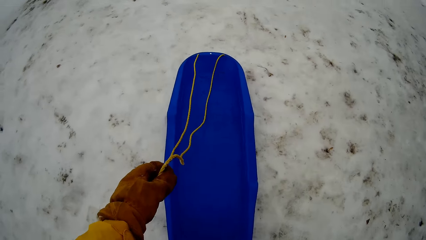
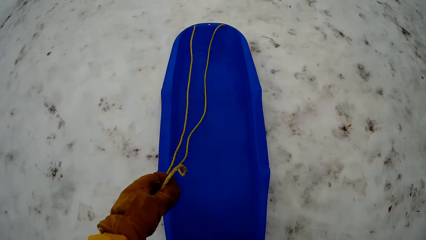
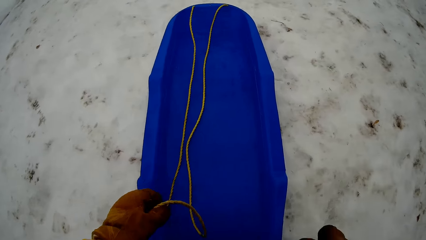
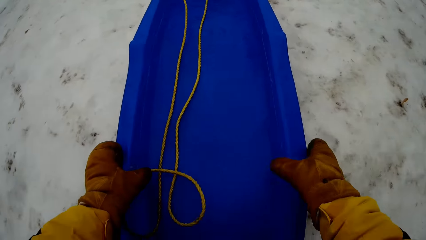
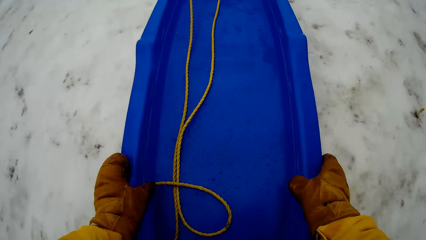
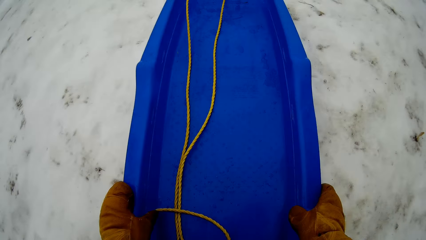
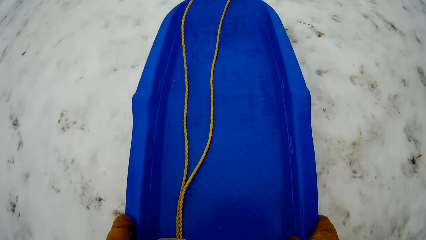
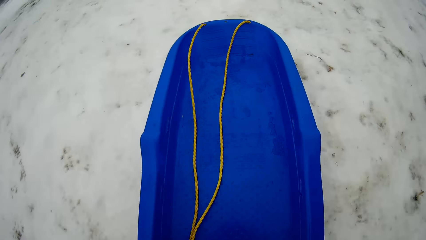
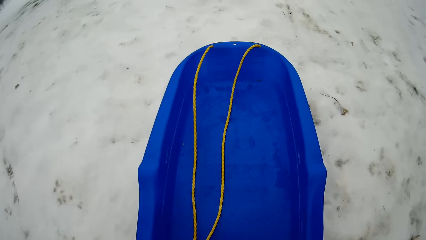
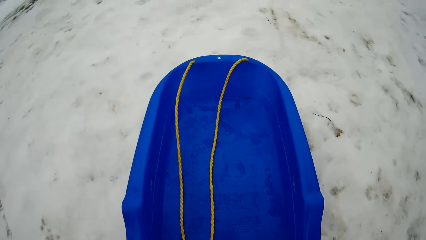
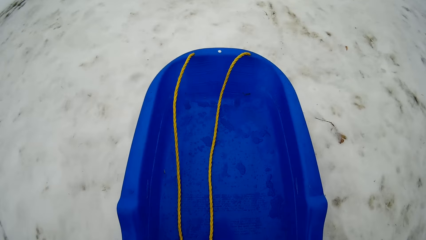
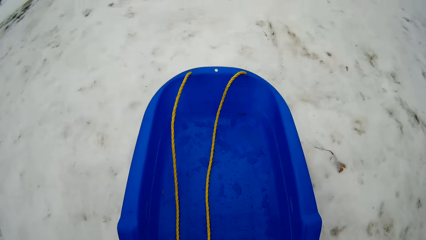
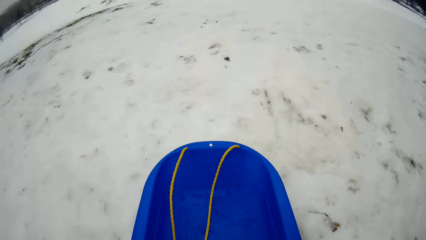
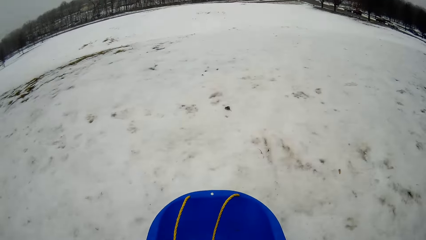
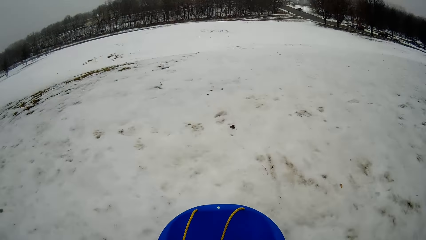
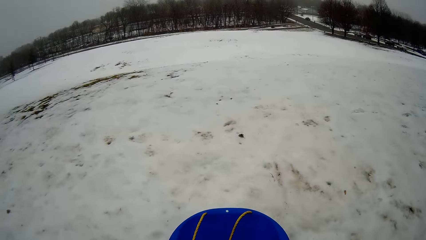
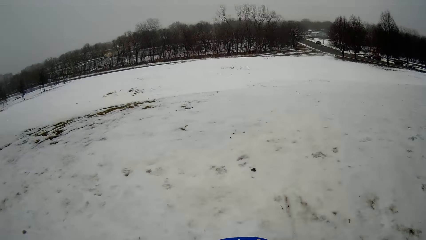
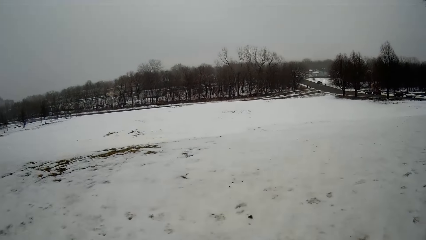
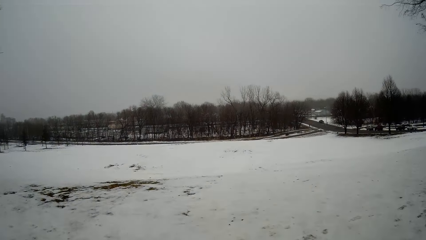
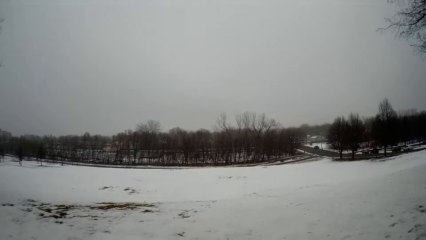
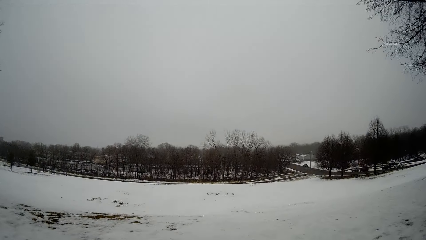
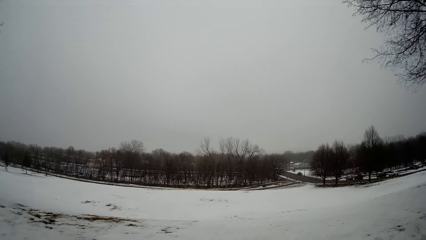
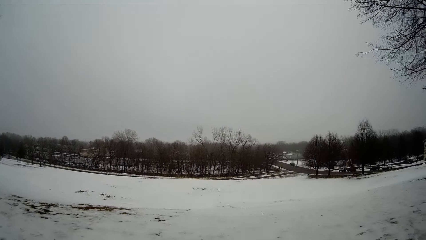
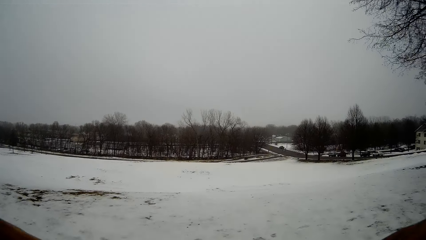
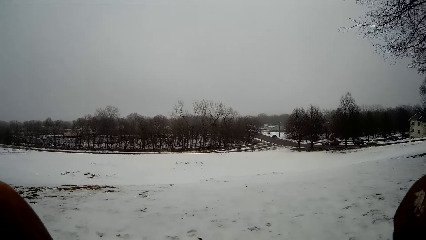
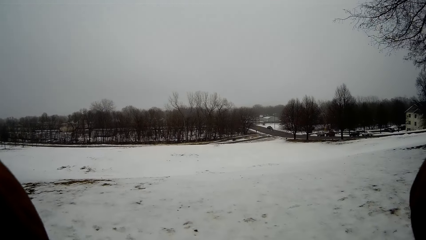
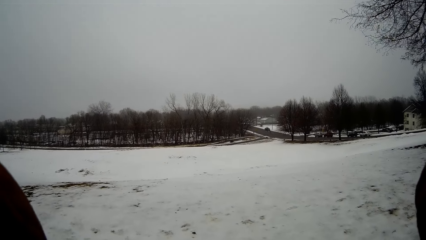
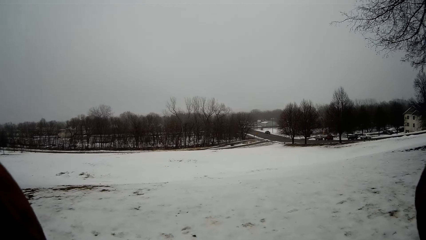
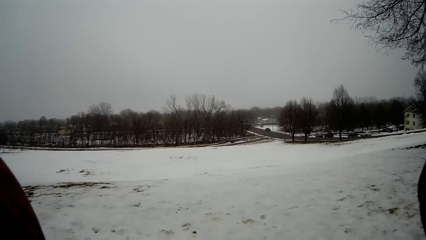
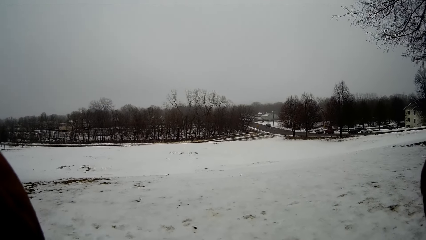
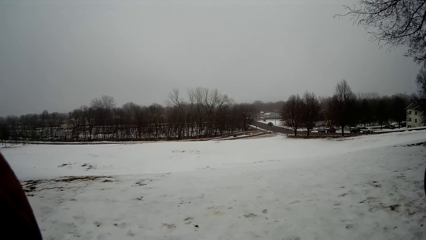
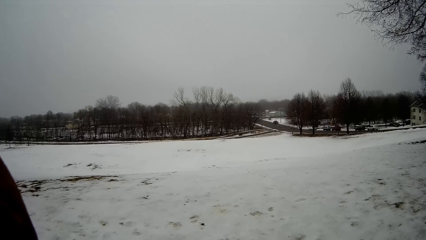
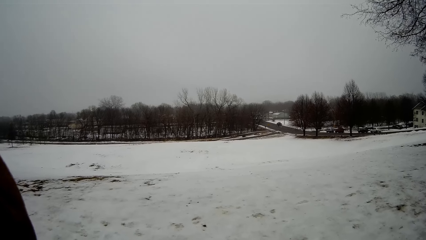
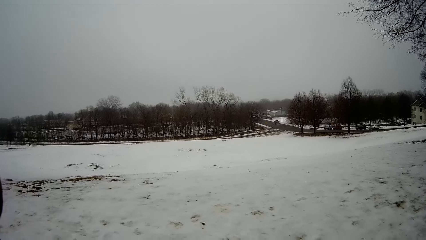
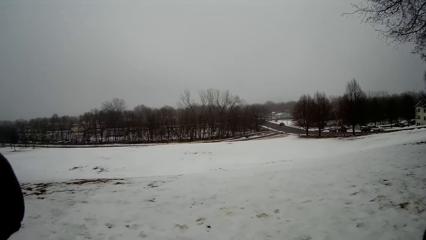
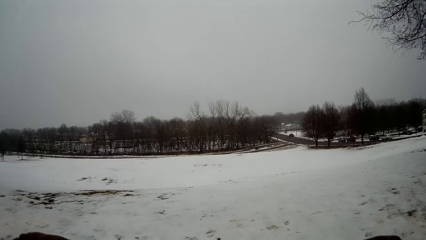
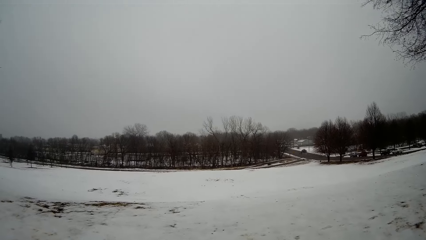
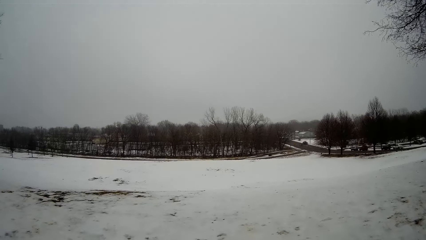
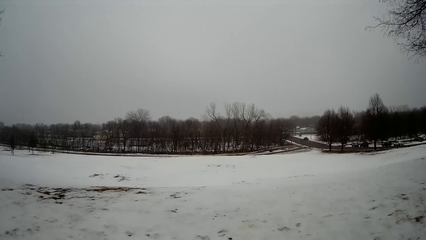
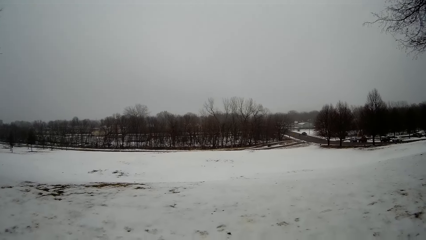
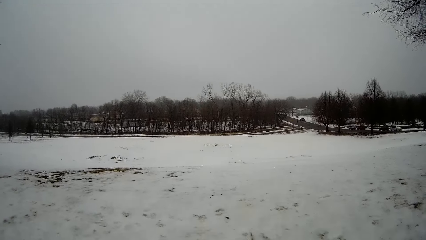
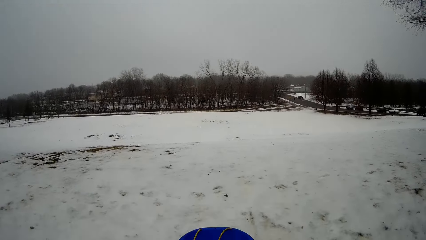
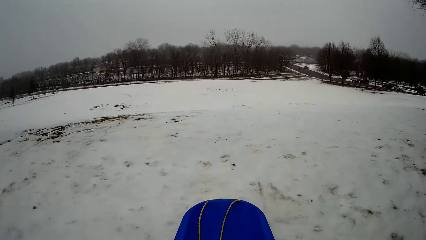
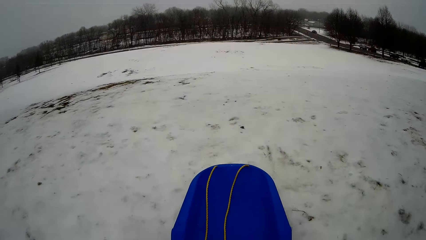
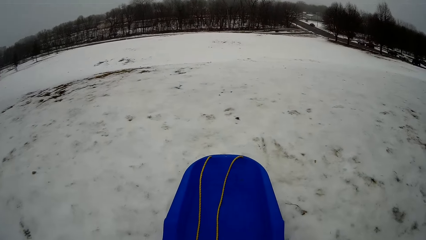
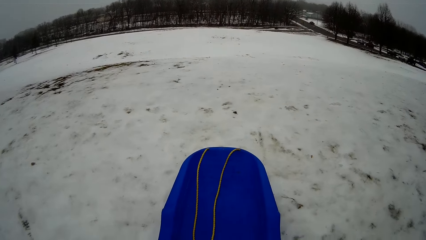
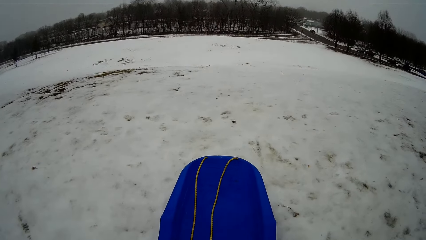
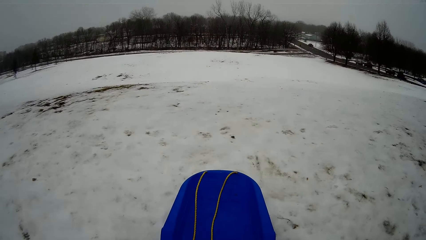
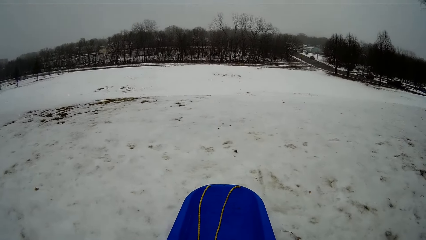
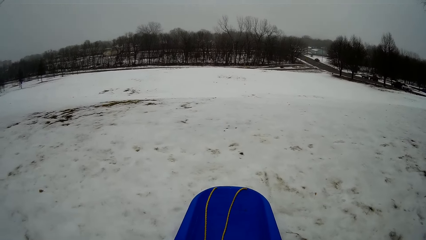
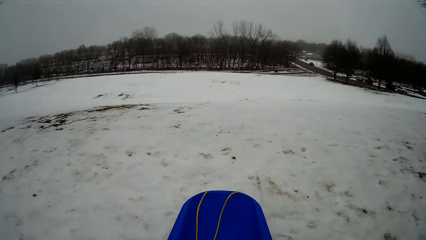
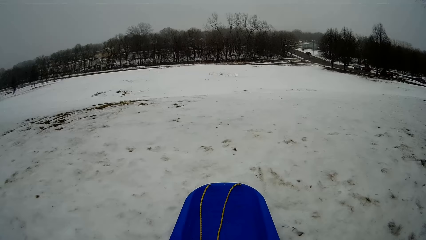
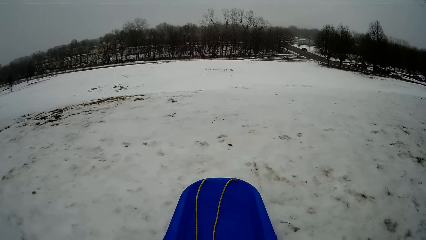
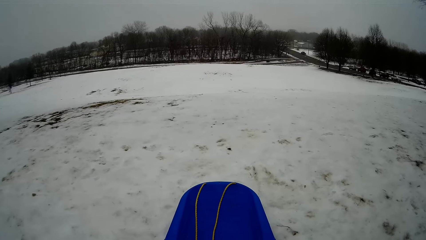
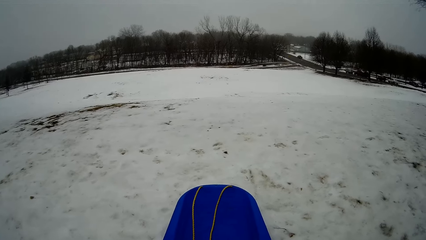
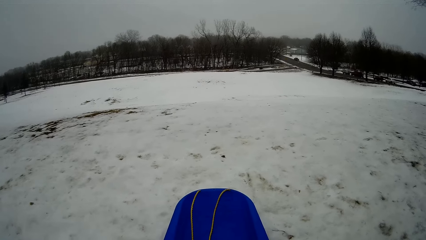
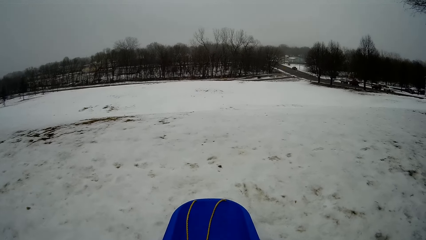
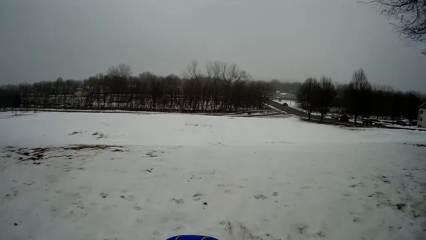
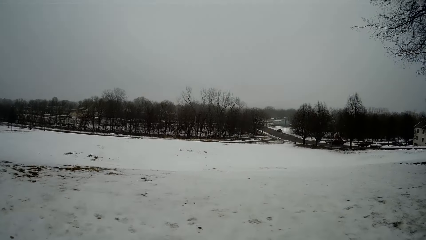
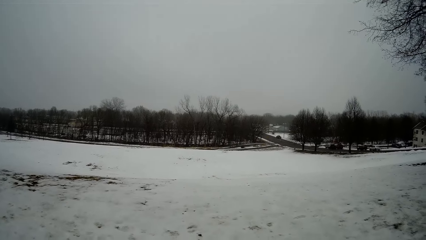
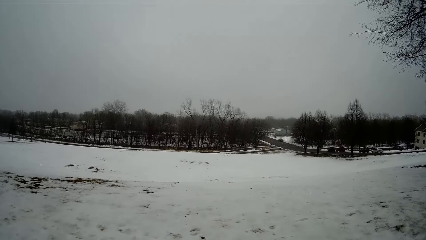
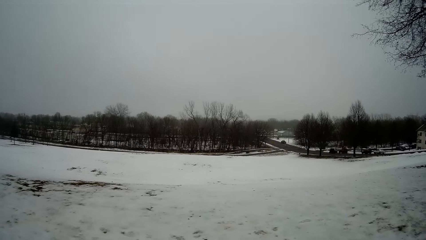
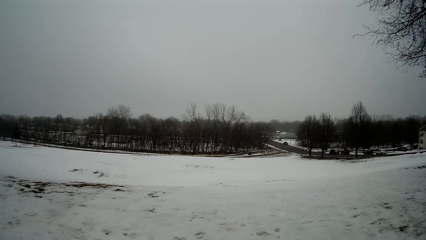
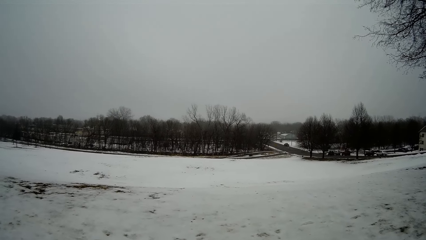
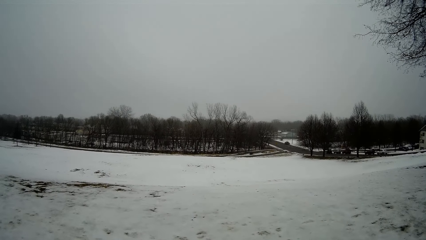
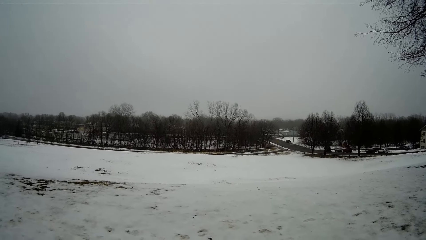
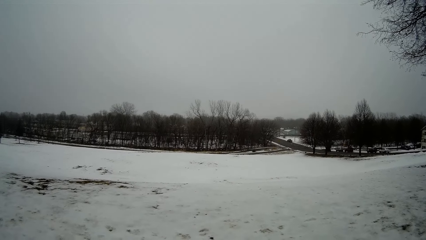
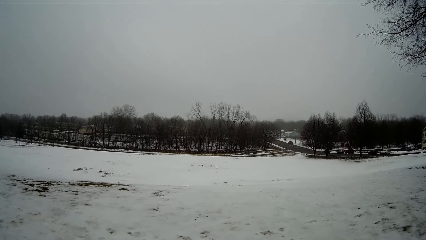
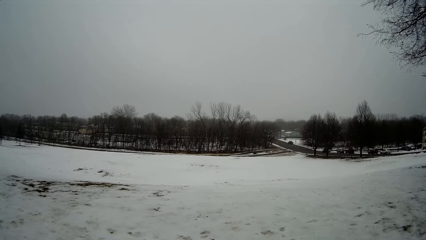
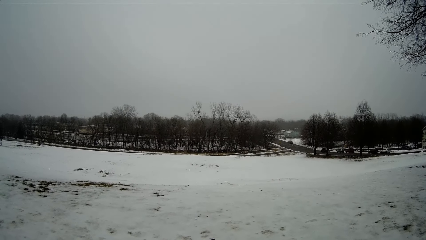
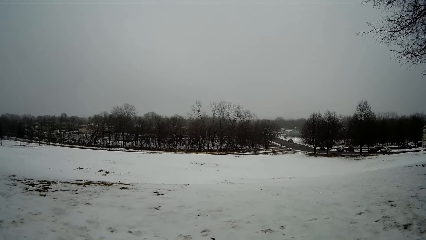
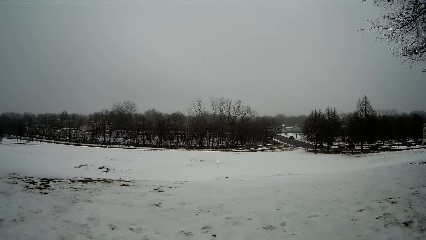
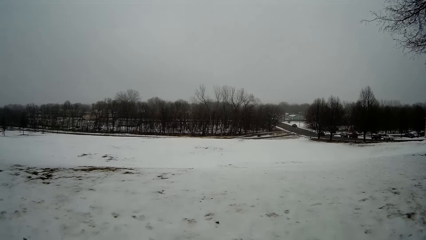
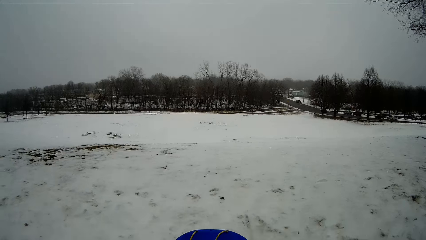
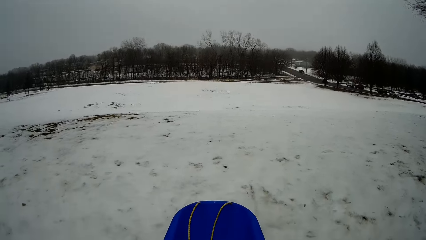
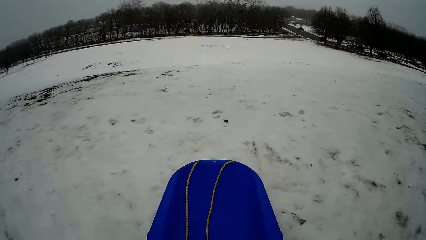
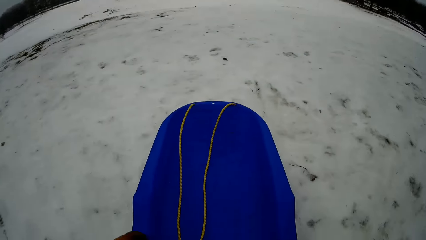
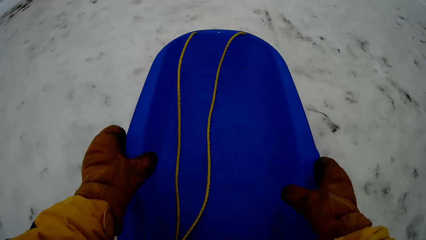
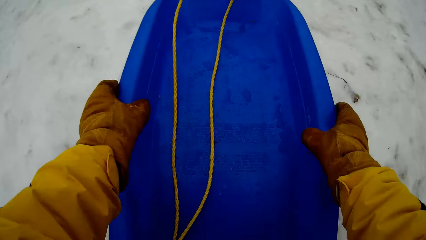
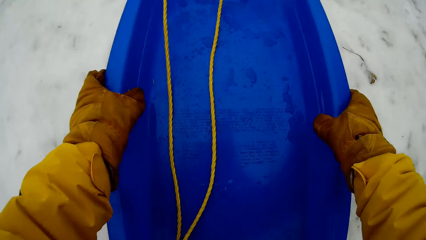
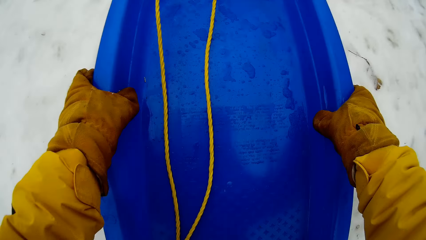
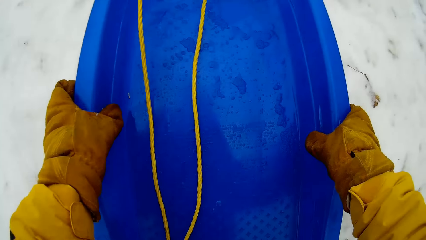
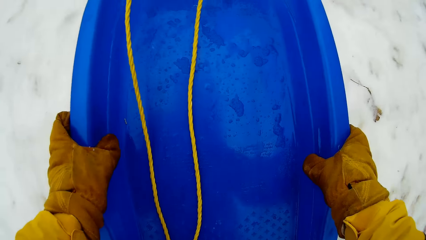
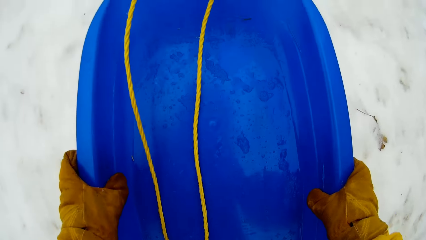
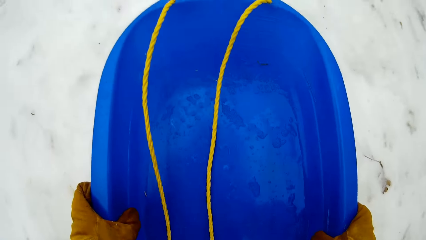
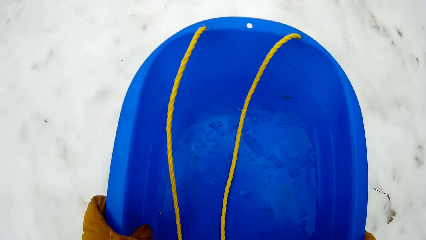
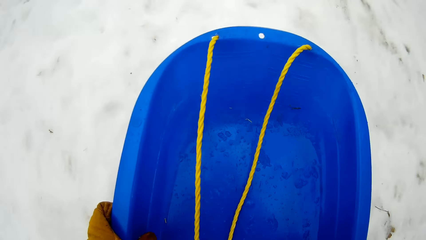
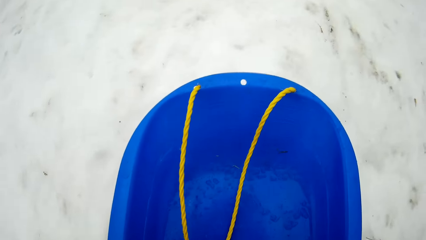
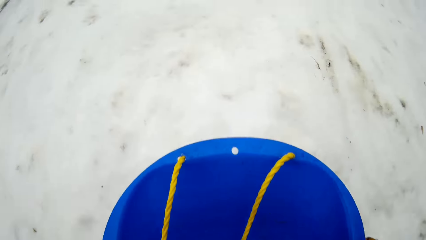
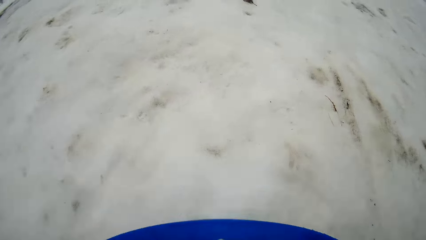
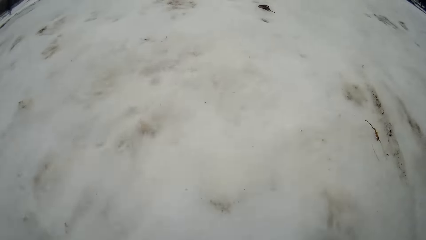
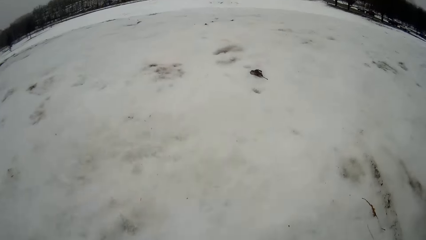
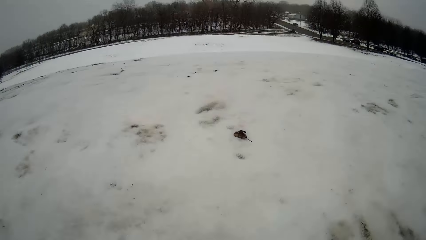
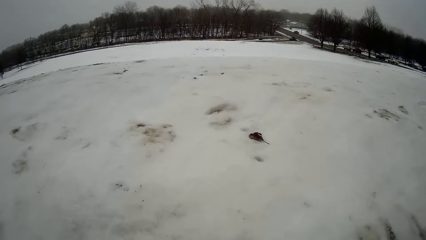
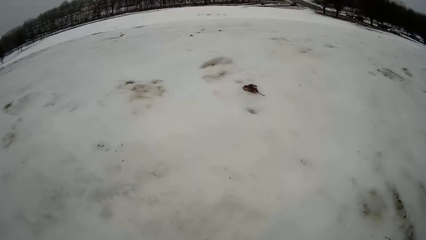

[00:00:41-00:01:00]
The camera wearer rides the skateboard over the snowy lawn with both hands. They sit on the sled. They ride the skateboard over the snowy lawn with both hands. They hold the sled.
